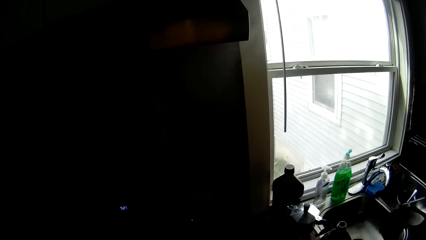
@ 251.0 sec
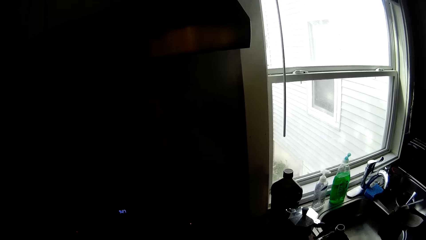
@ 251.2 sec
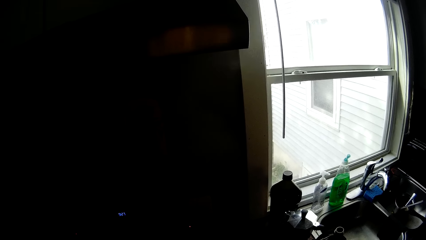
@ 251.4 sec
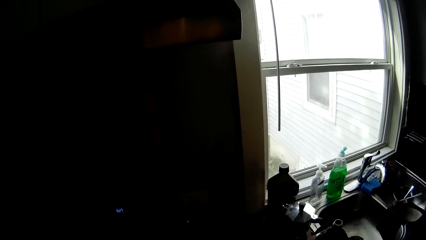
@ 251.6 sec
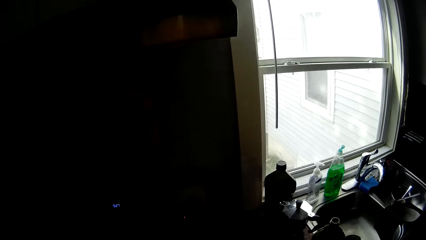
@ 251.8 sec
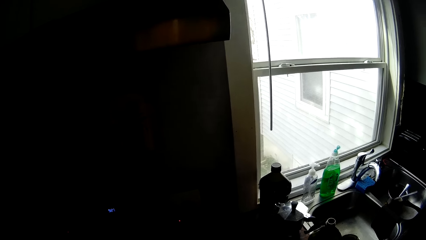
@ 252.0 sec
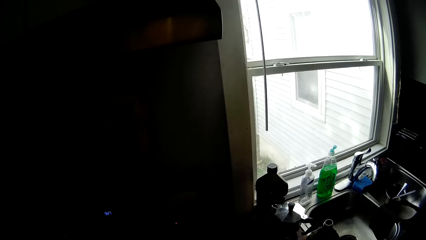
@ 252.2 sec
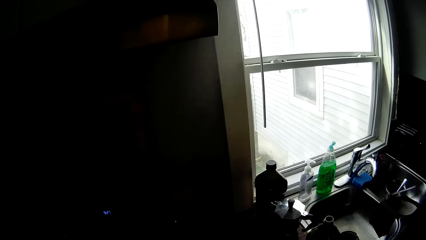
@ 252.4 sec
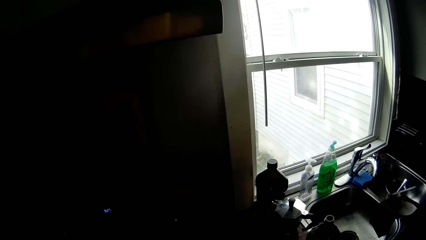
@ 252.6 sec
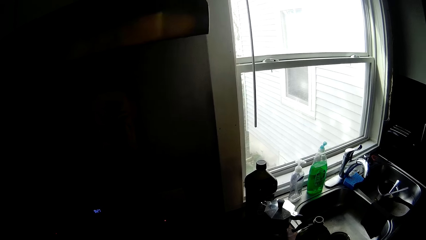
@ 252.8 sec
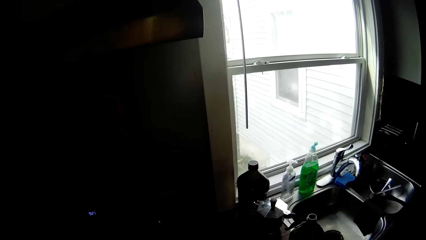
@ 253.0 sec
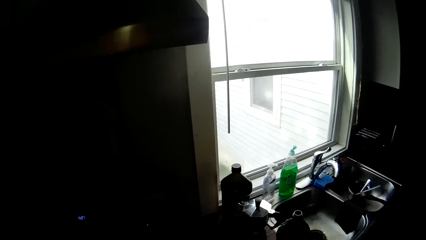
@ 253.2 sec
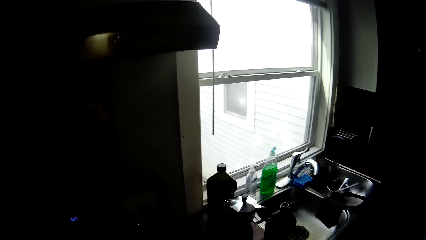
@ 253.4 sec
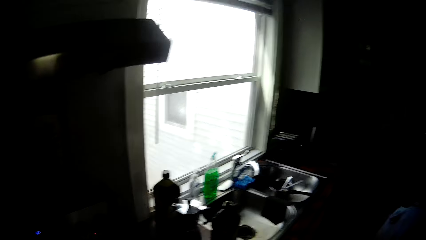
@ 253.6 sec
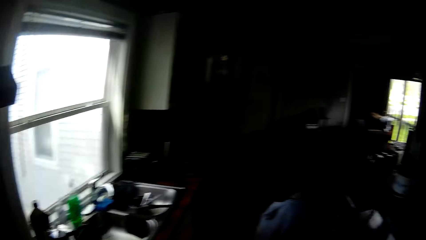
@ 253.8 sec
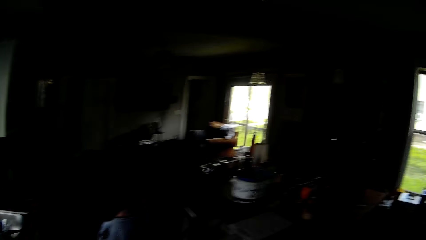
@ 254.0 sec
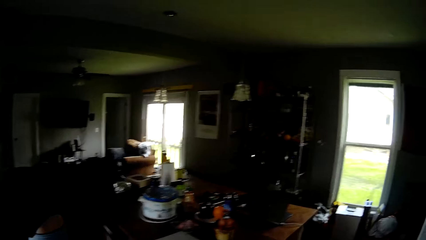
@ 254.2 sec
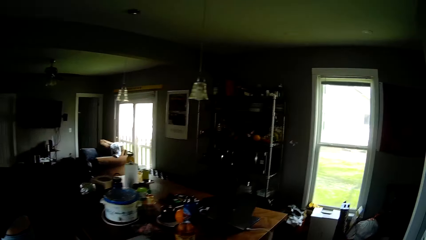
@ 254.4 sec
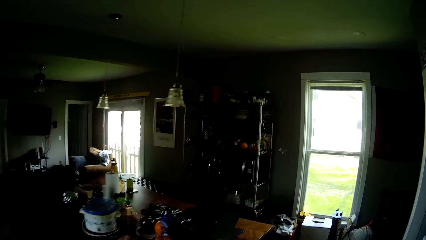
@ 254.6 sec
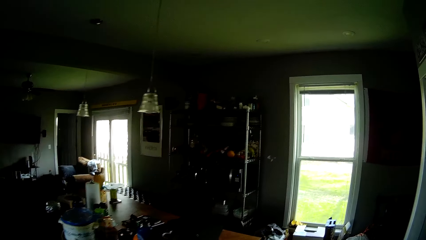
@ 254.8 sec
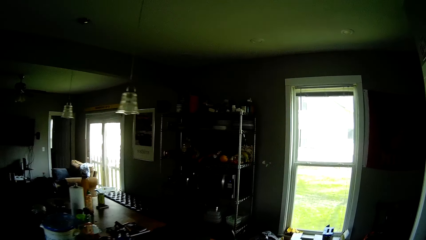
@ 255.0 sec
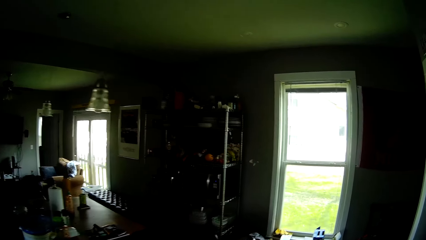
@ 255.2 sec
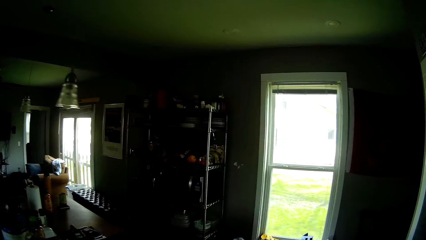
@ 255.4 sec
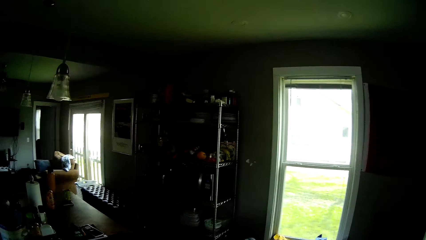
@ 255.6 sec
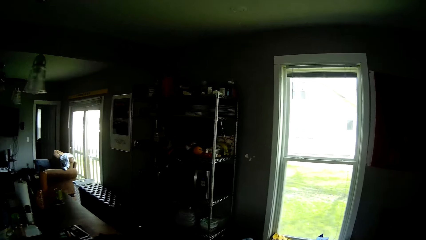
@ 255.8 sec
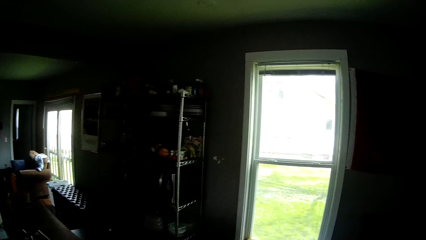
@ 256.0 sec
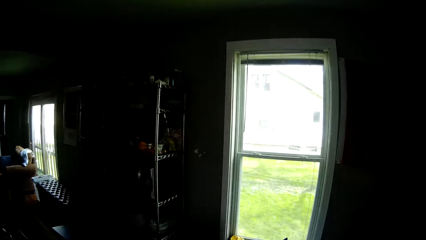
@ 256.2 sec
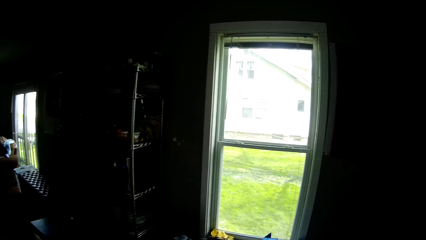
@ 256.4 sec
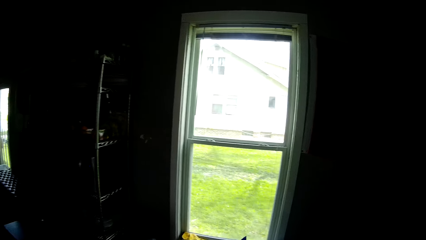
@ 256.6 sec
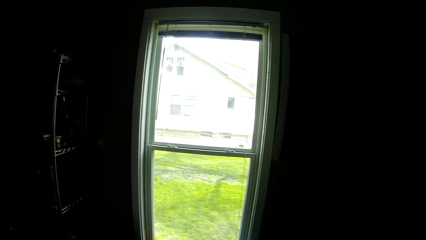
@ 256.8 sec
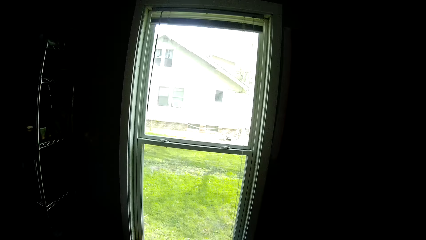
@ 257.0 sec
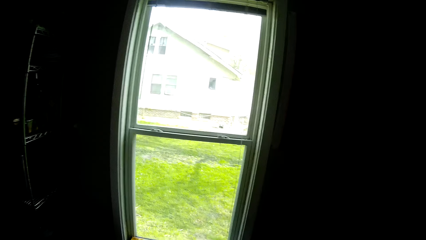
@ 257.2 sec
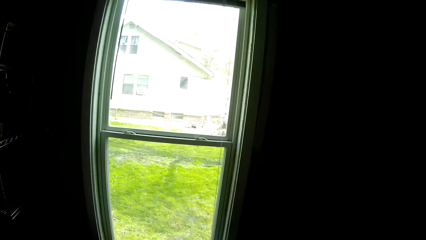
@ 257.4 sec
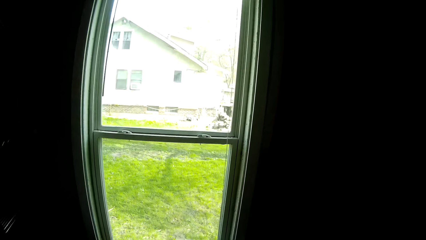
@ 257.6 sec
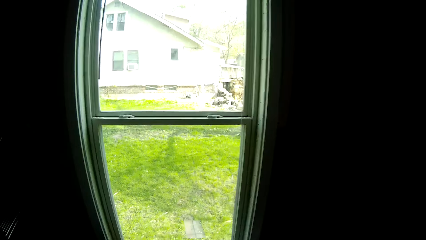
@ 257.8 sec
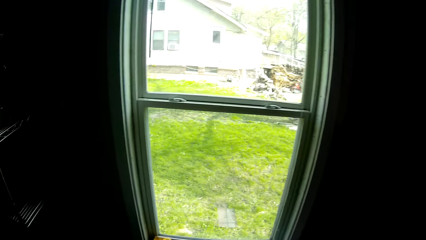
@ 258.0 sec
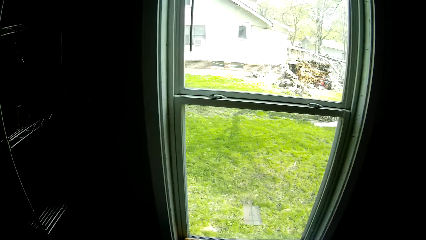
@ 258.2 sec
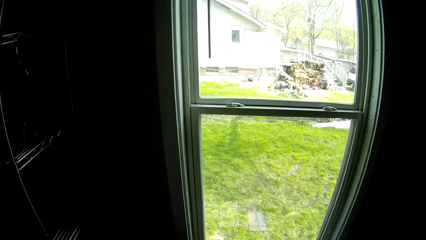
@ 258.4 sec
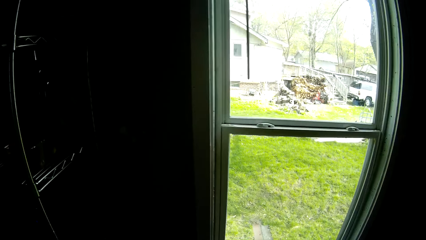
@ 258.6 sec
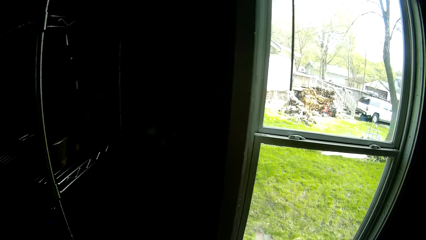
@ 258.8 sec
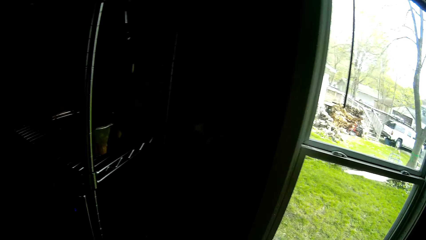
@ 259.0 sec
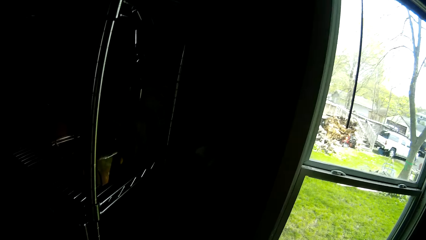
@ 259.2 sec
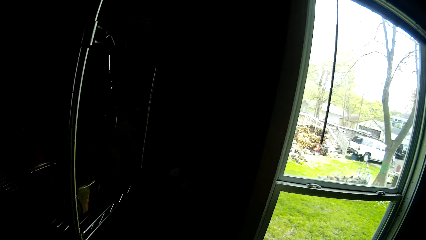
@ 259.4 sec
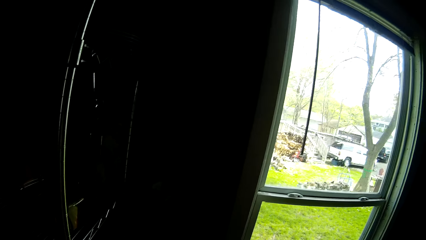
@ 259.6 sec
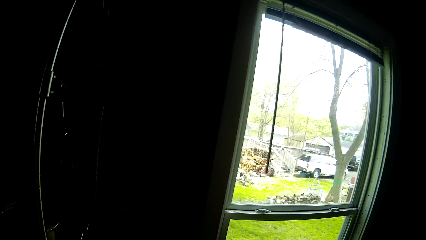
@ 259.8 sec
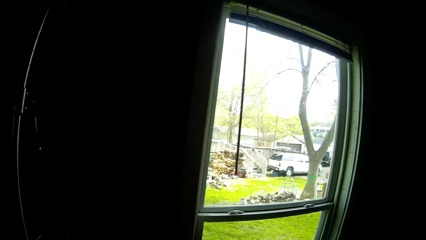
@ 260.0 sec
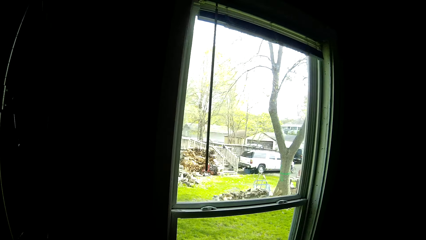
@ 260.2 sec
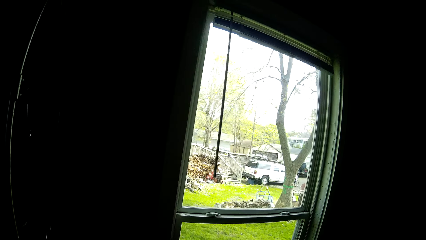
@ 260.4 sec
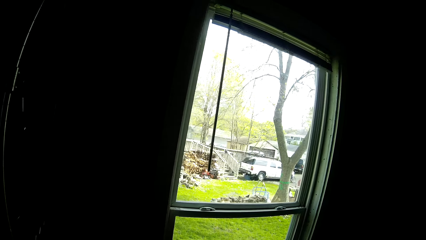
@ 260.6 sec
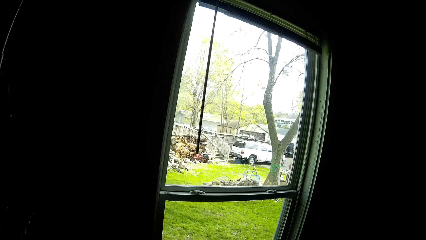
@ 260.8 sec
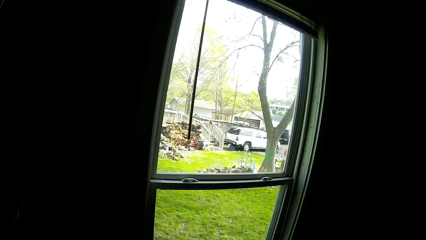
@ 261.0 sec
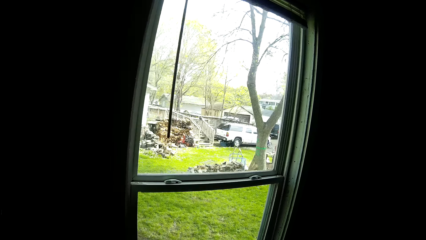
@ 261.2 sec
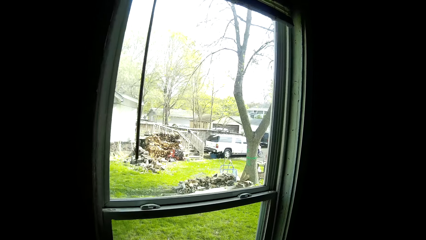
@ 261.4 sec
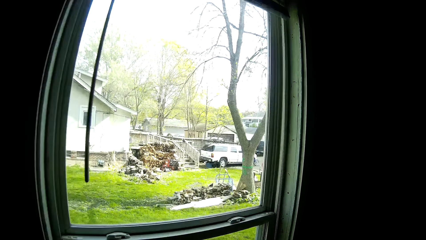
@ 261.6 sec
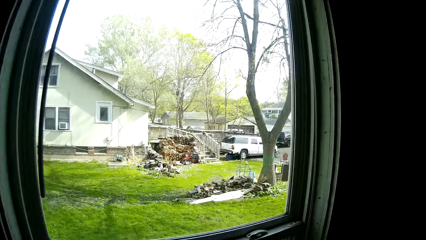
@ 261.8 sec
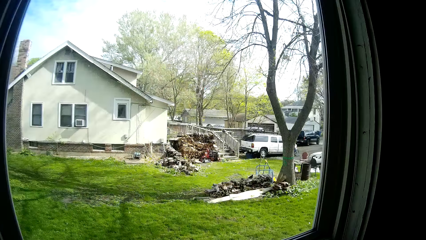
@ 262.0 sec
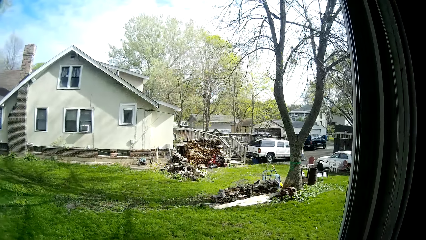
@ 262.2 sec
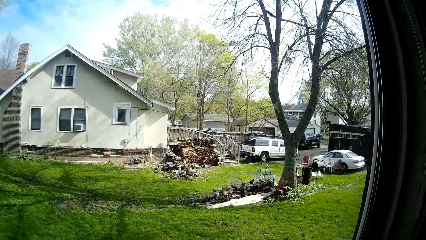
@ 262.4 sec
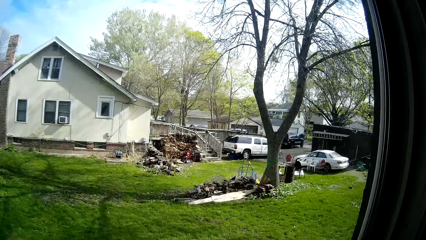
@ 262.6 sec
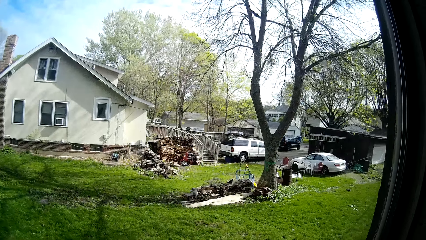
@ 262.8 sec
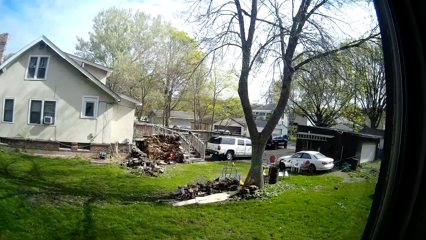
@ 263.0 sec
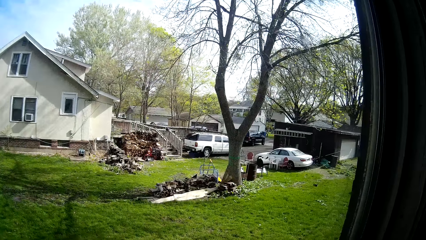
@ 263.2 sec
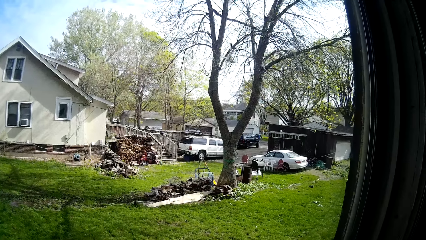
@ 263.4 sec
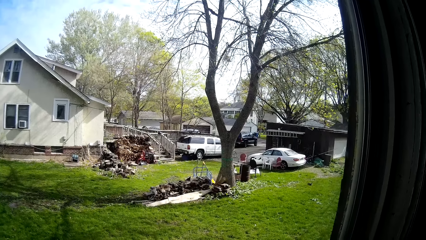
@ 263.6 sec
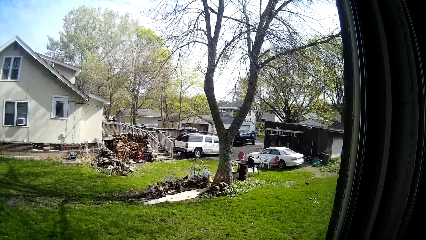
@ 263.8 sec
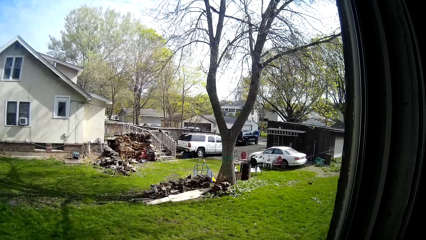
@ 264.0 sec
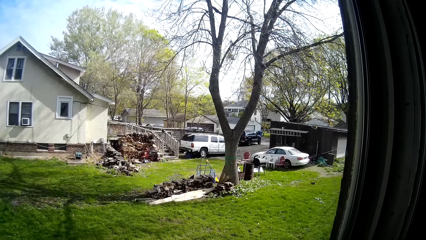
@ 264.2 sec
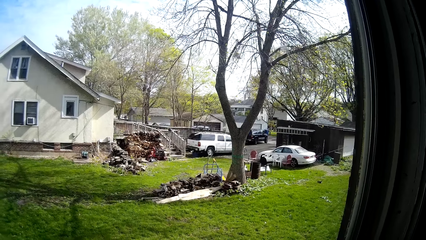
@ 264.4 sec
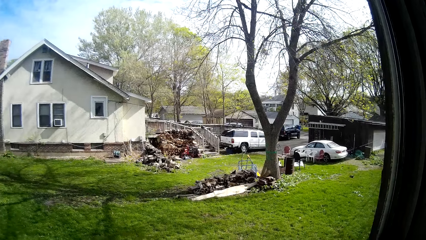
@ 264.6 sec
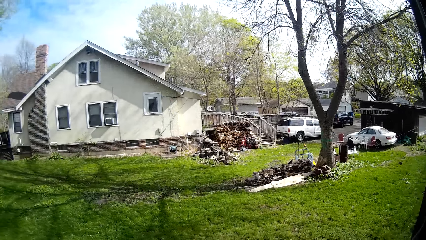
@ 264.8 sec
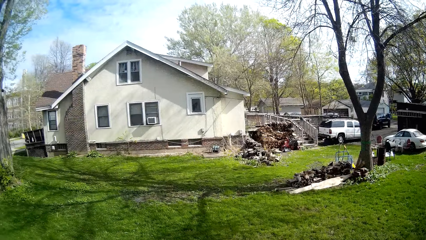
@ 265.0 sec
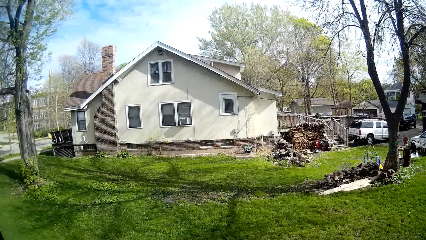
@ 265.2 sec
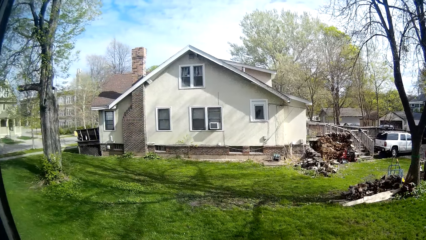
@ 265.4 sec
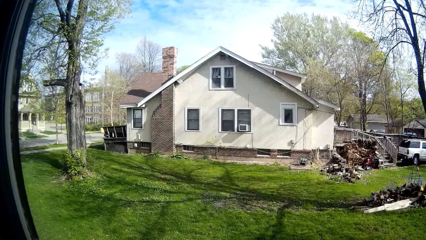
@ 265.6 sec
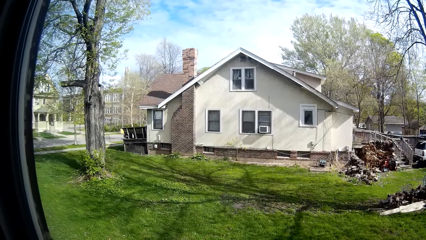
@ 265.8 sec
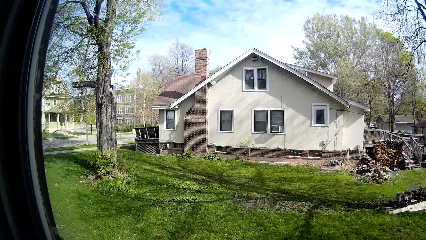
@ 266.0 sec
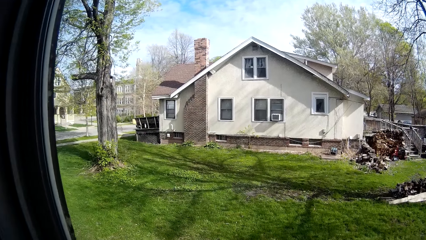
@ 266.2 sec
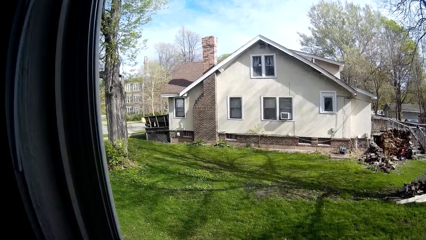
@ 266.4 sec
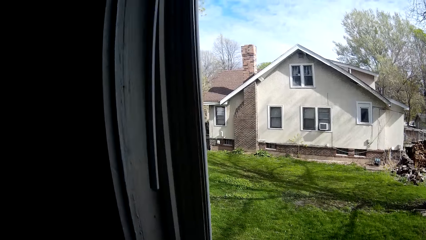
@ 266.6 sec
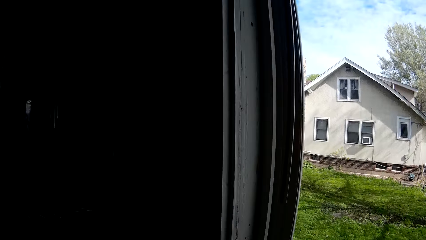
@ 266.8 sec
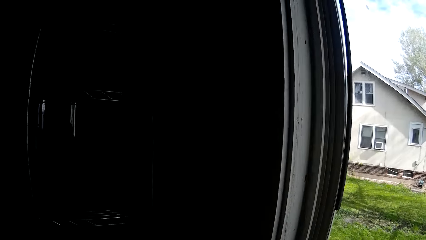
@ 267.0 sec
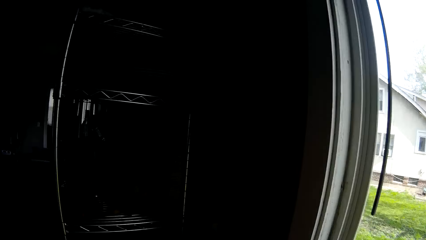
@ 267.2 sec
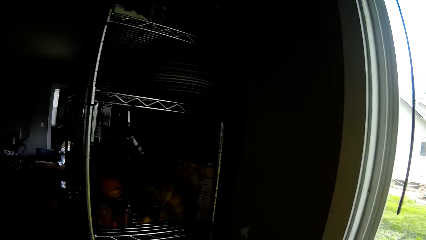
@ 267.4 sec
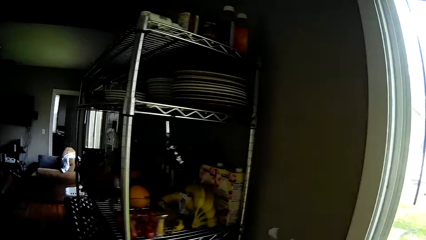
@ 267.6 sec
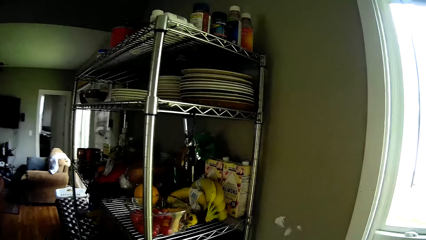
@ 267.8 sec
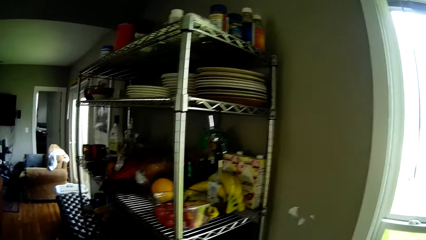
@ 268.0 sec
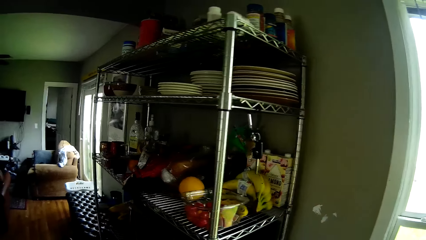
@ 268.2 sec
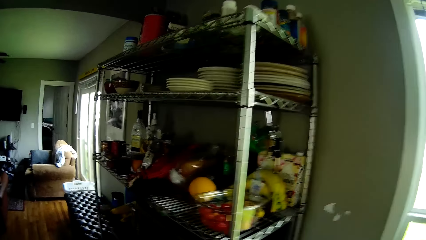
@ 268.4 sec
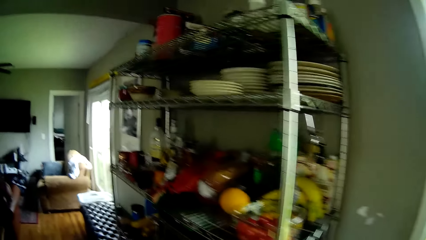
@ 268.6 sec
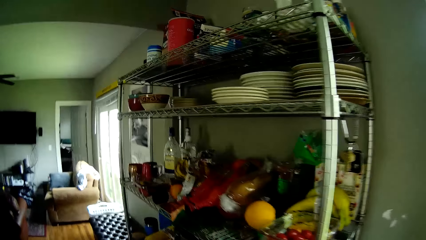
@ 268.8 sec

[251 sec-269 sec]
The camera wearer walks towards the plate rack. They look outside the apartment window. They look at the building.
